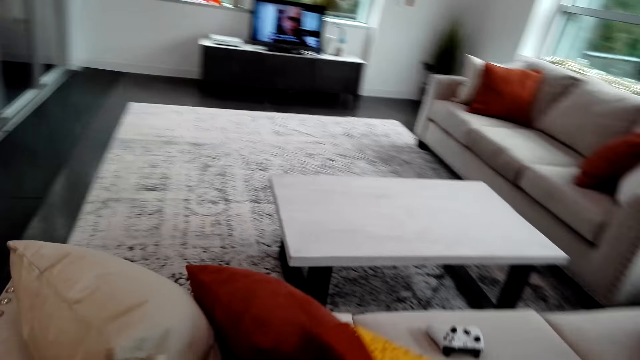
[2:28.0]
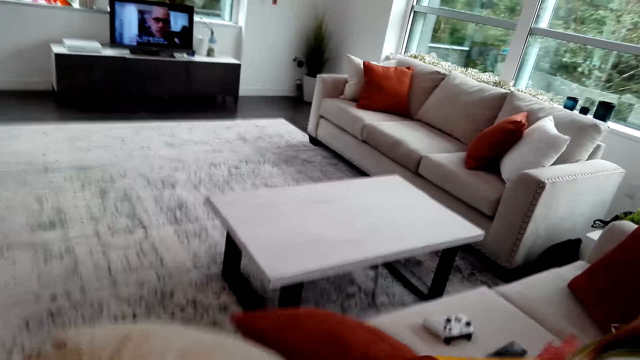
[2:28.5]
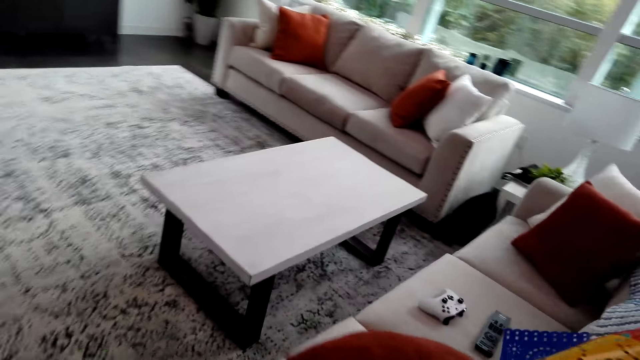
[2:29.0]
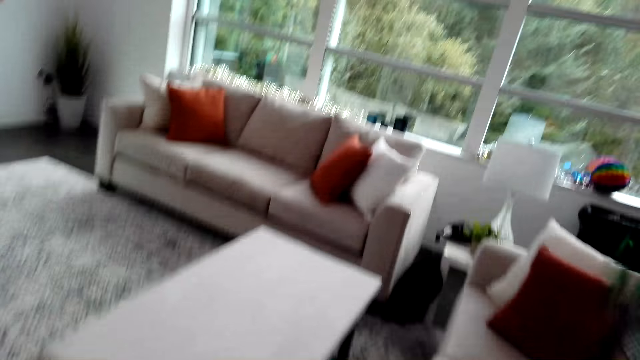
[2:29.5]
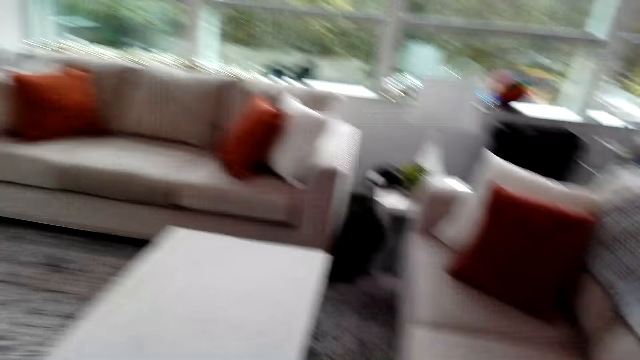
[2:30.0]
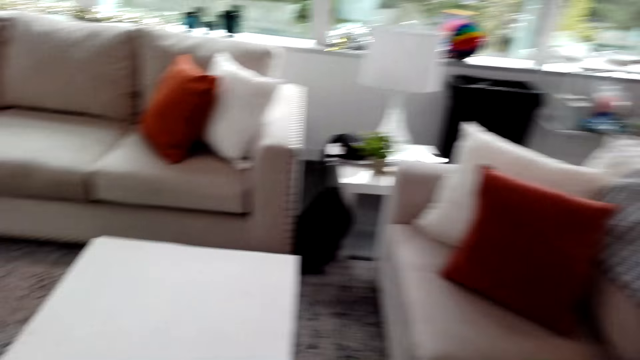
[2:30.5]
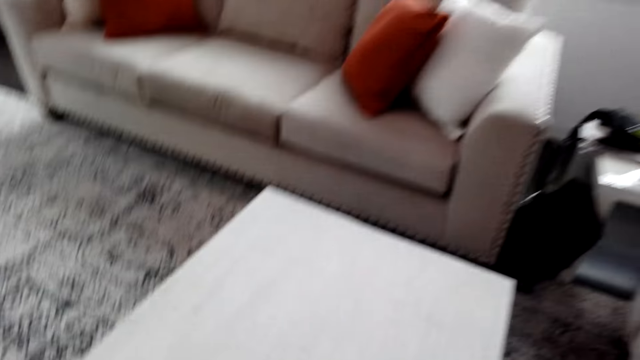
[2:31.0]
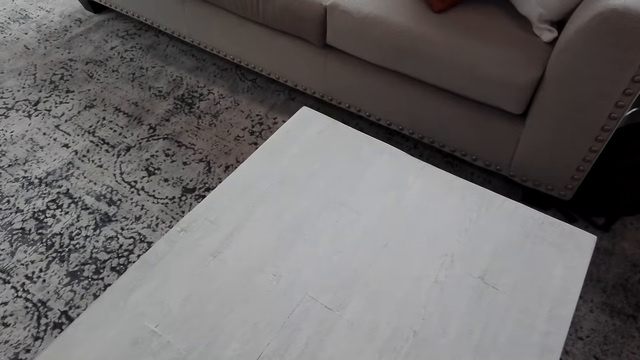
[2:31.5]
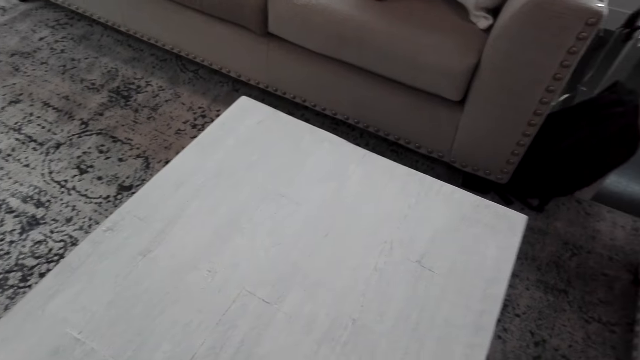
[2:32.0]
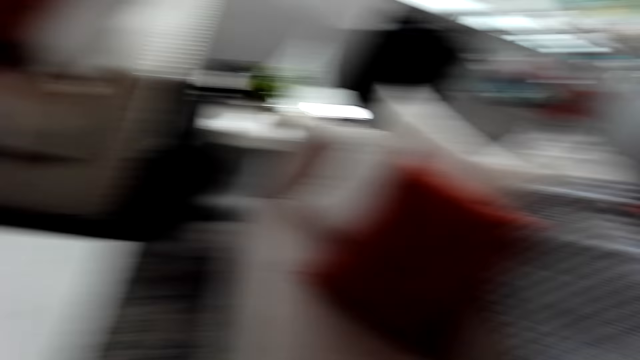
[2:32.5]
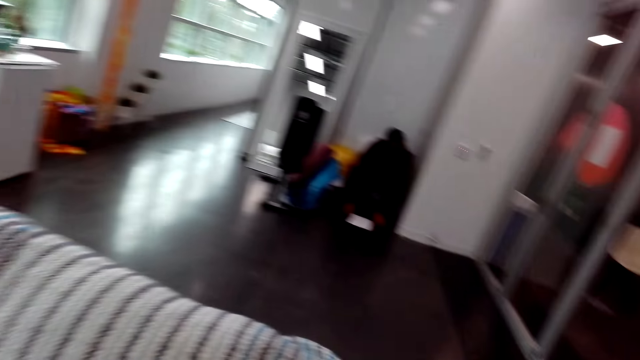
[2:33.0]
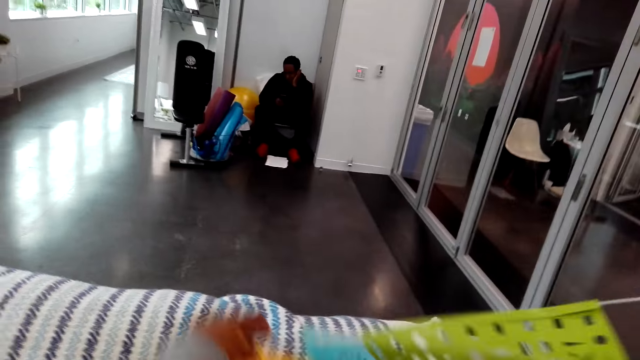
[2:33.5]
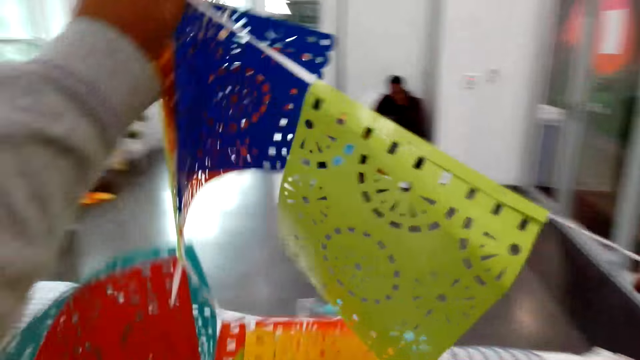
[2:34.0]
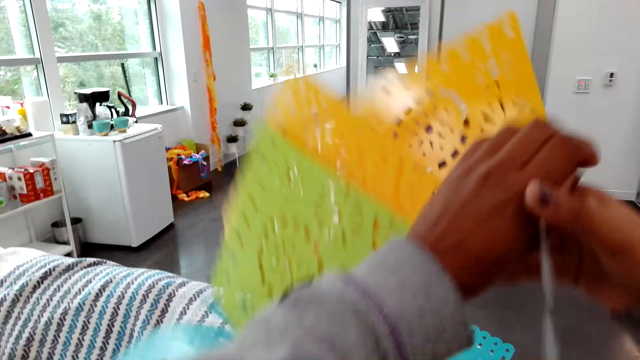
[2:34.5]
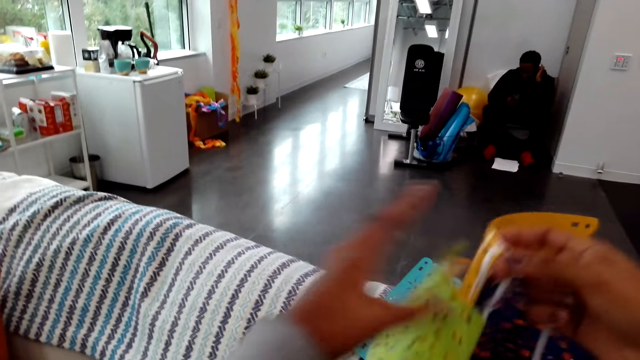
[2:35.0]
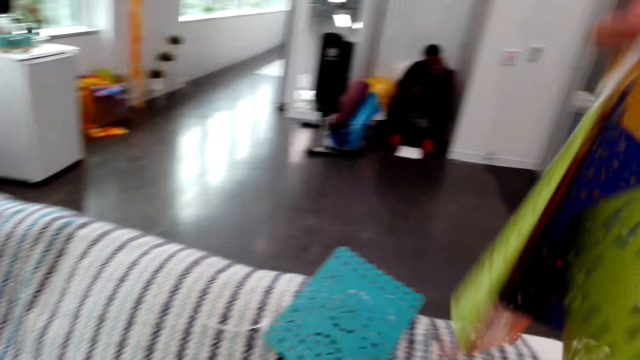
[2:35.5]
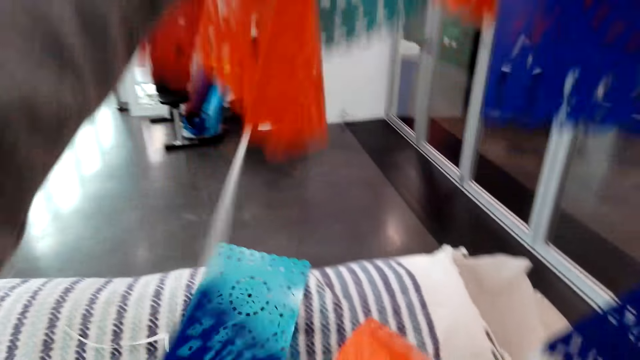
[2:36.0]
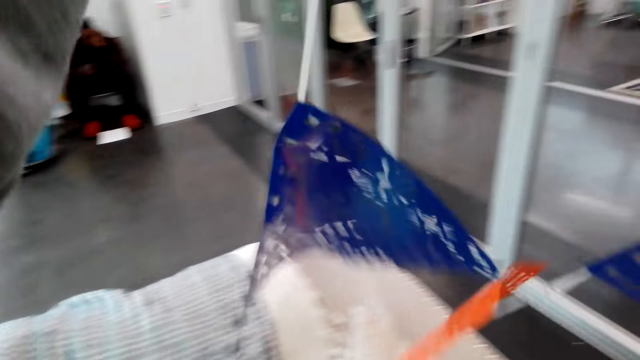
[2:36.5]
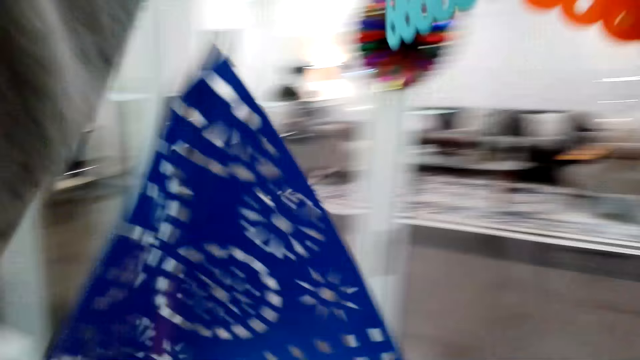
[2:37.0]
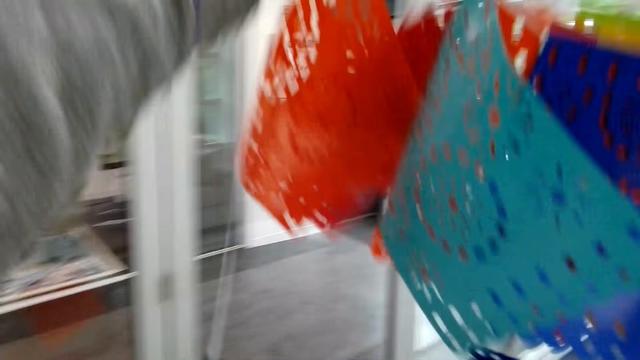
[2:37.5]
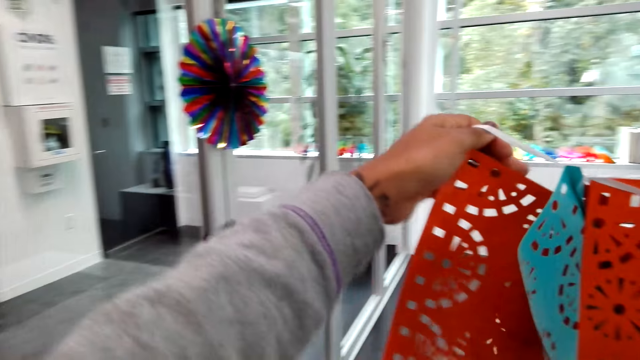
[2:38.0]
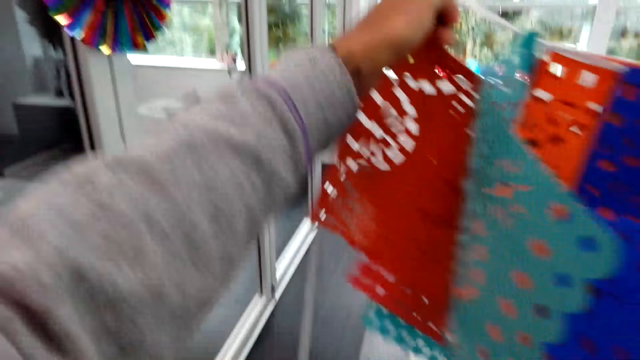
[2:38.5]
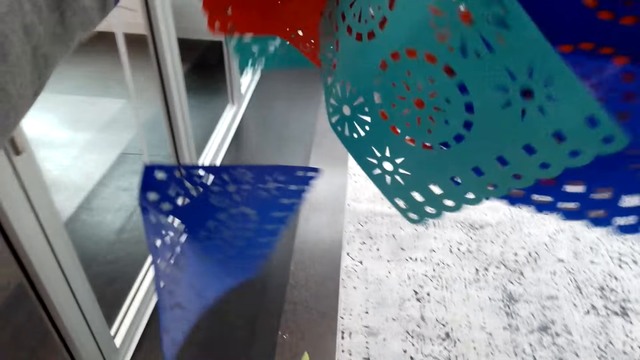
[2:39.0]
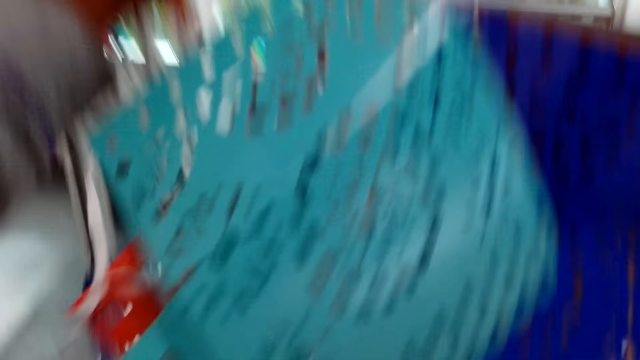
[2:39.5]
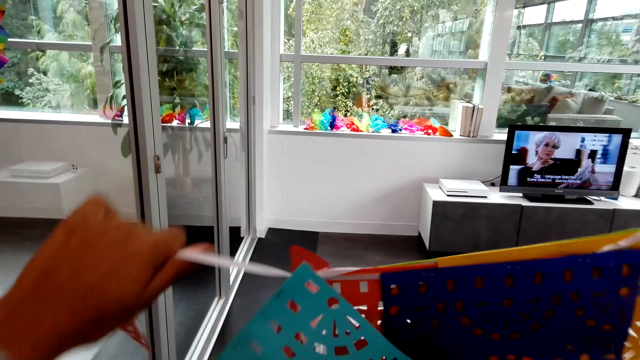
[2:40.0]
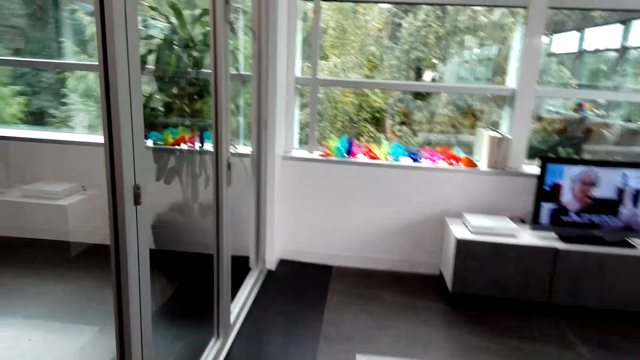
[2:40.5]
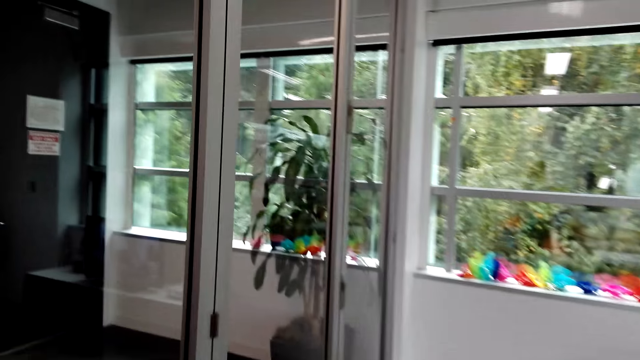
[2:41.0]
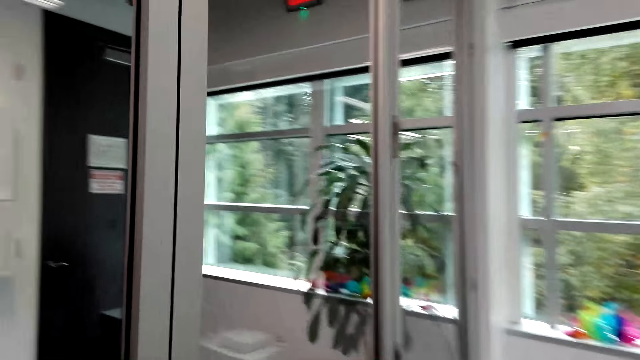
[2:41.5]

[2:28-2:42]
The camera wearer moves to the chair. They look at the table and look around. A person sits on the chair. The camera wearer lifts up the paper decorations or ribbon. They walk.

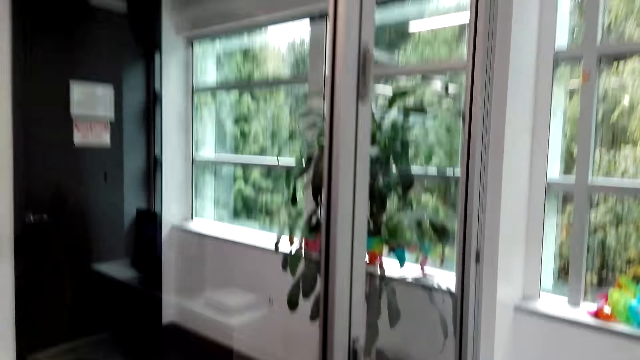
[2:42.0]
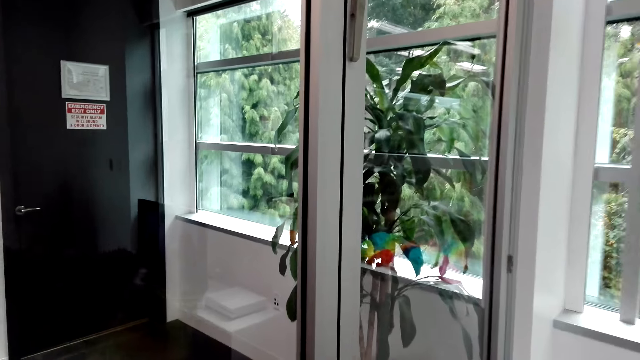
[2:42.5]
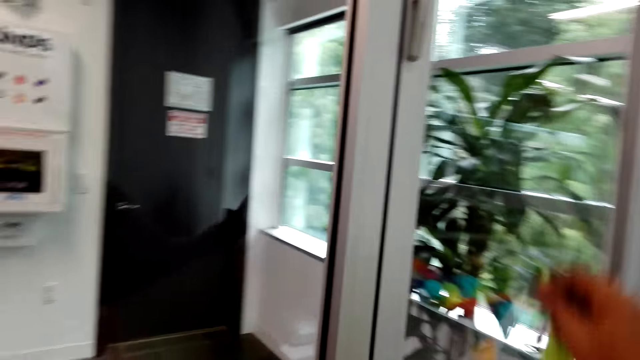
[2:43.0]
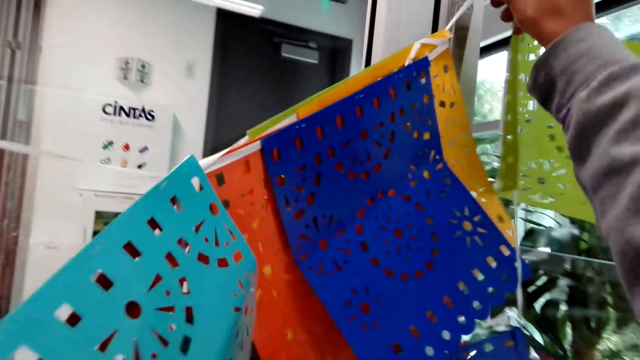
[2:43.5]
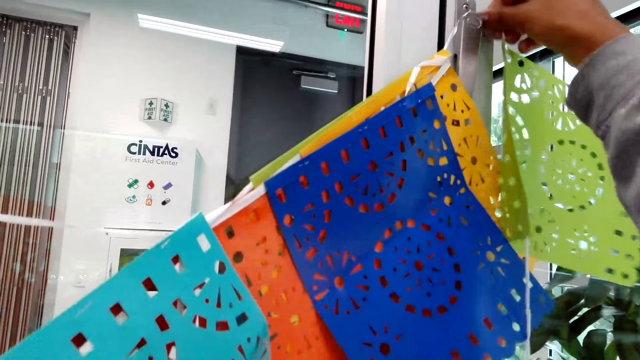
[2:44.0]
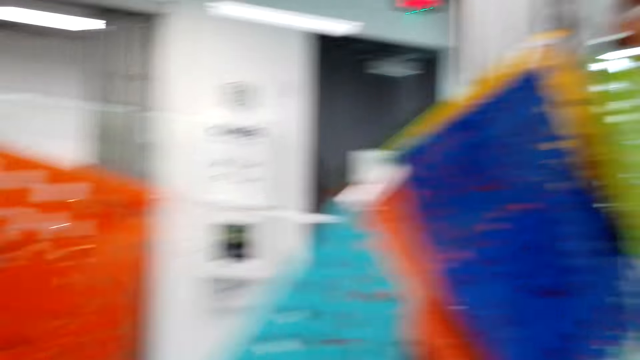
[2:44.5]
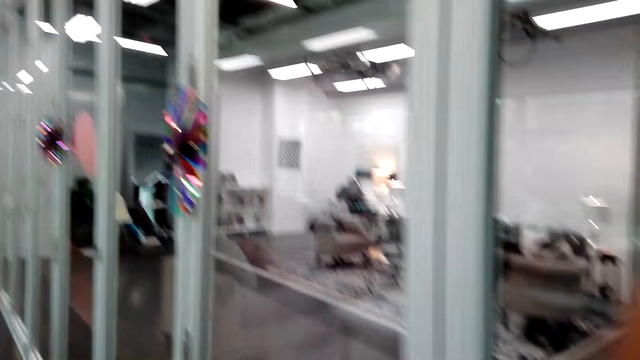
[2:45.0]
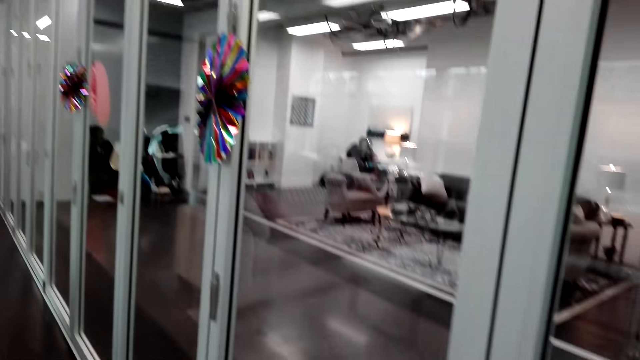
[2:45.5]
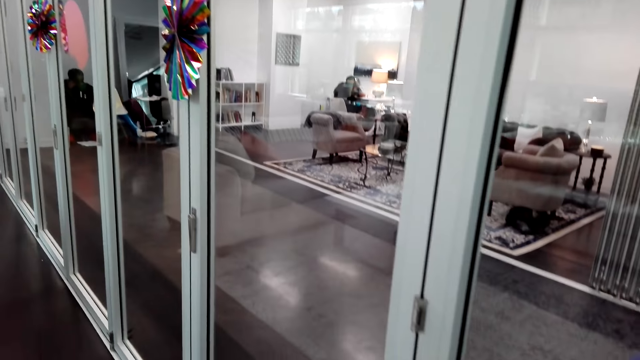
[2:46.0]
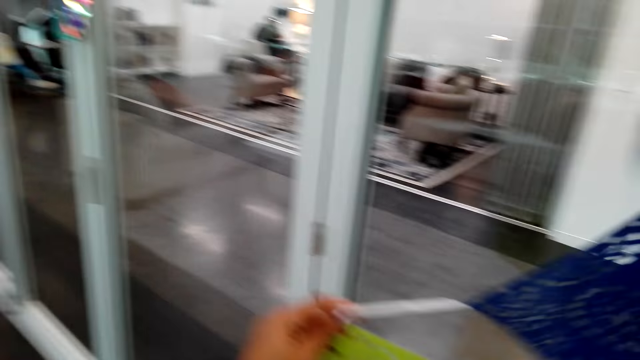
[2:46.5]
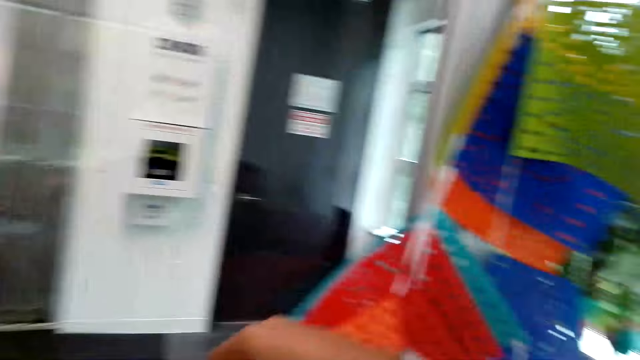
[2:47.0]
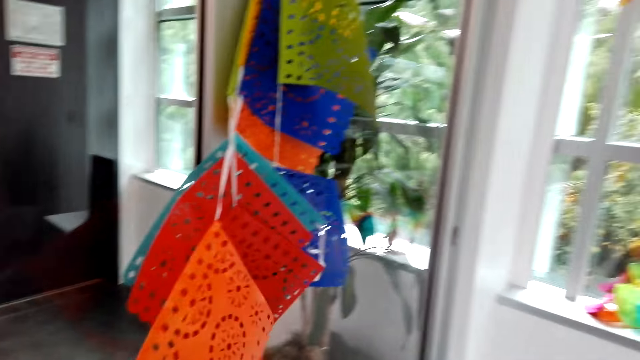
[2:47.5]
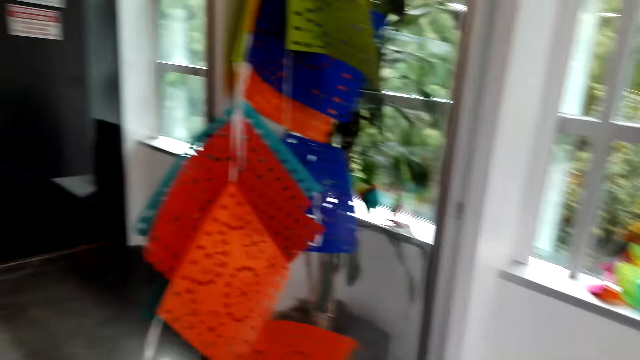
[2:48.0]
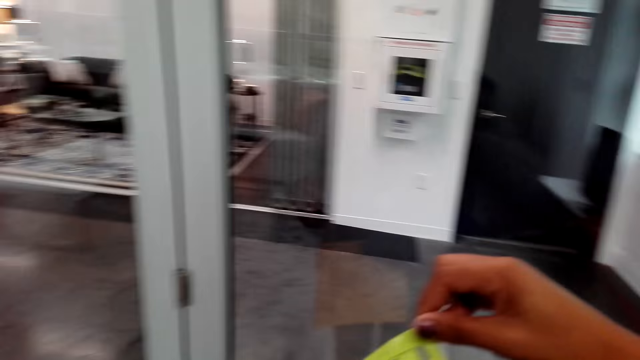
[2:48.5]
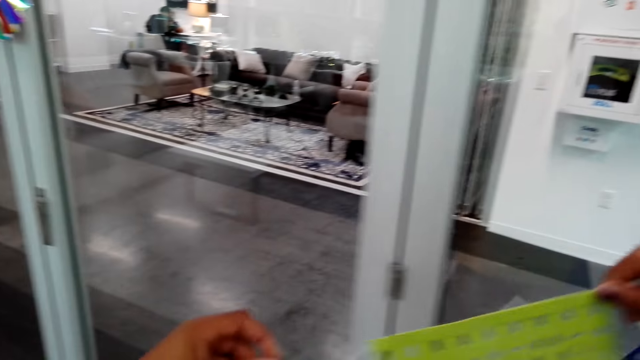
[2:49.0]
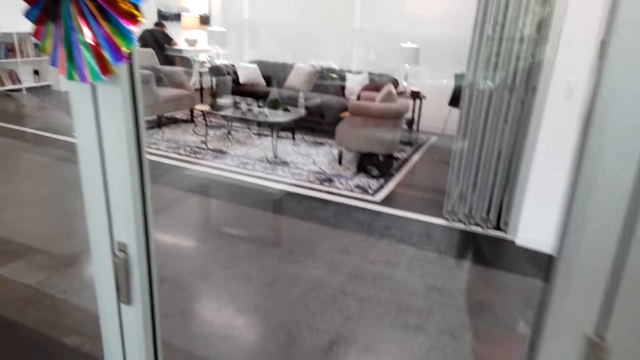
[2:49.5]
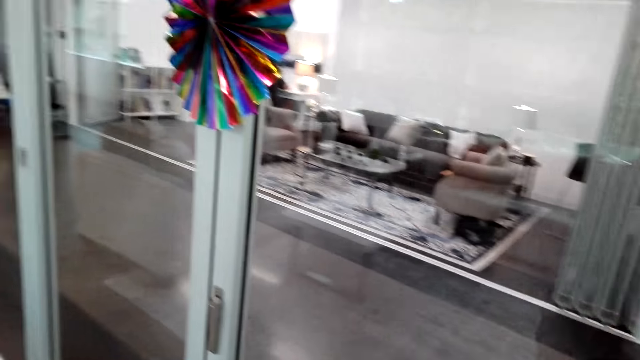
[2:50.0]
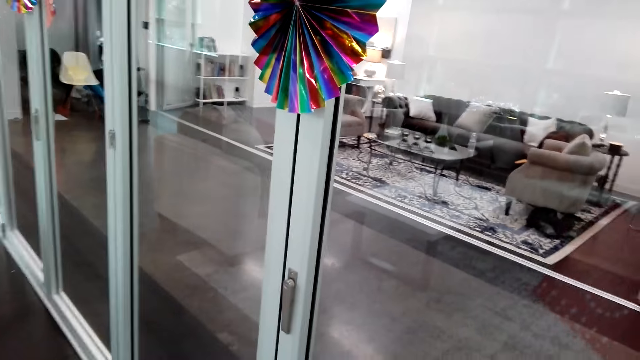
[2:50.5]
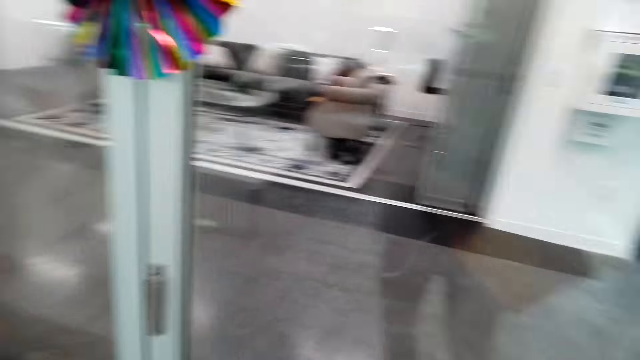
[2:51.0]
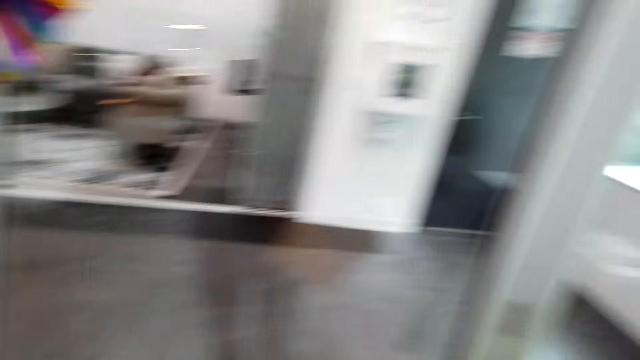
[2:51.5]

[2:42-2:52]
The camera wearer hangs the paper decoration on the glass windows. They hold the ribbon and walk.
